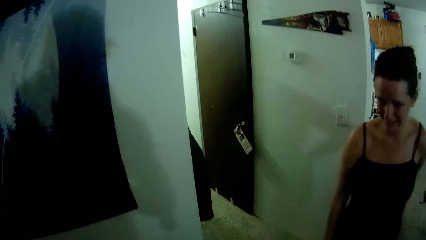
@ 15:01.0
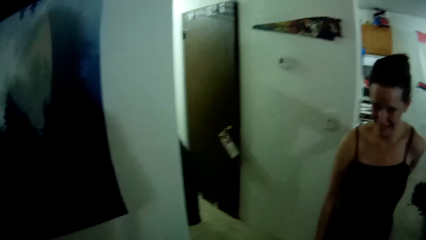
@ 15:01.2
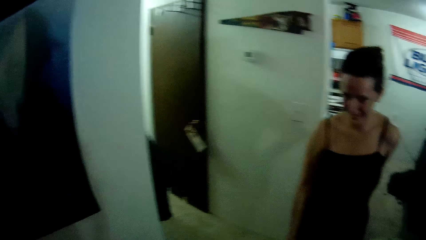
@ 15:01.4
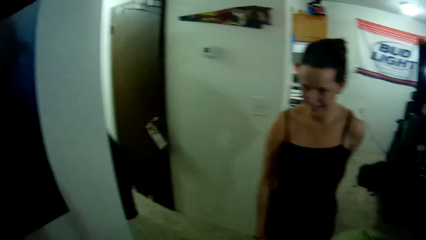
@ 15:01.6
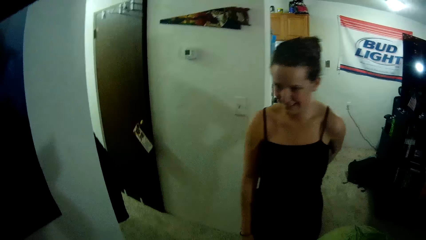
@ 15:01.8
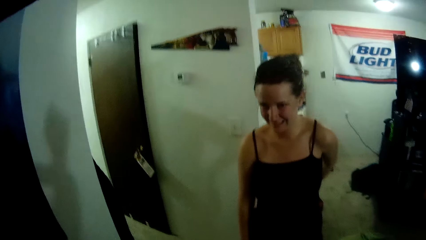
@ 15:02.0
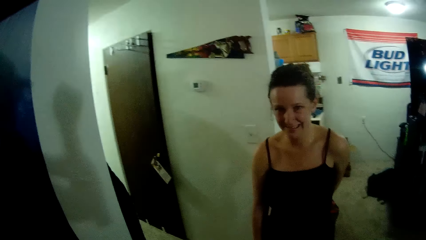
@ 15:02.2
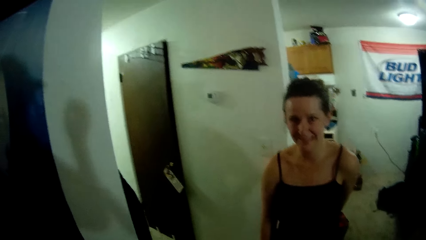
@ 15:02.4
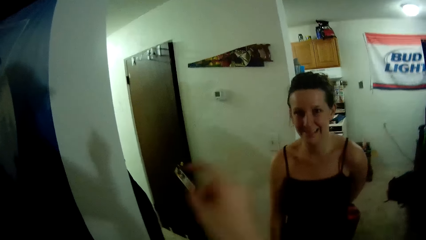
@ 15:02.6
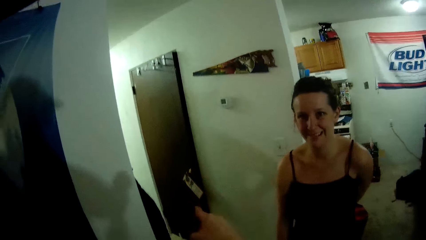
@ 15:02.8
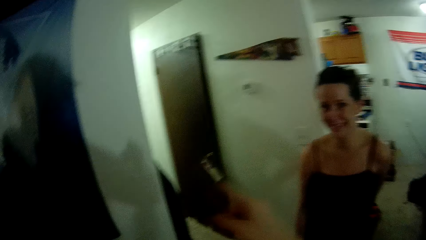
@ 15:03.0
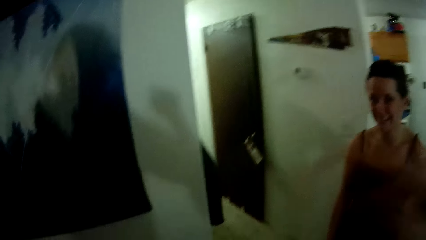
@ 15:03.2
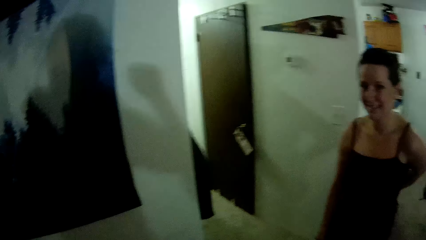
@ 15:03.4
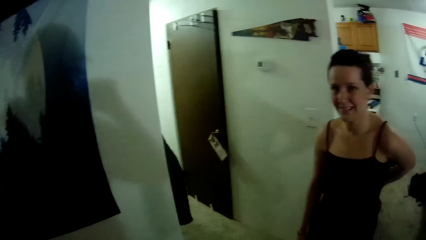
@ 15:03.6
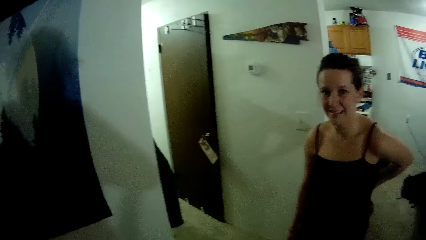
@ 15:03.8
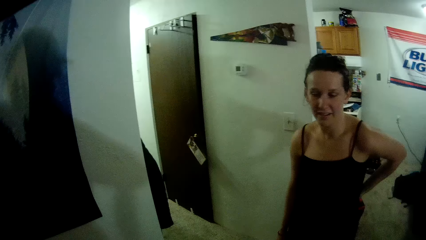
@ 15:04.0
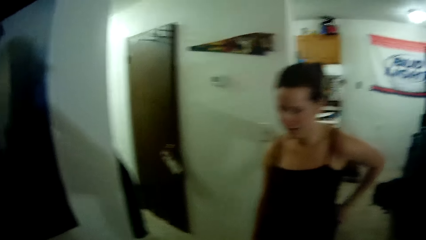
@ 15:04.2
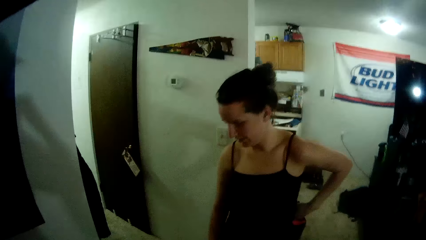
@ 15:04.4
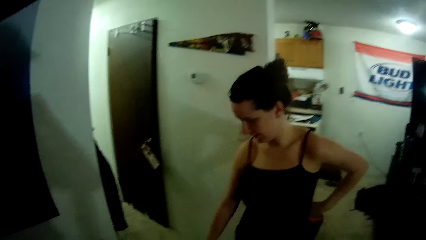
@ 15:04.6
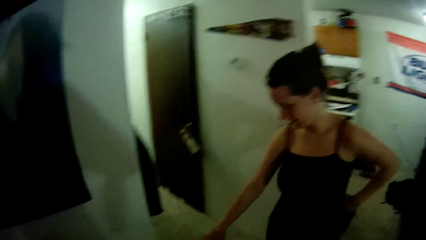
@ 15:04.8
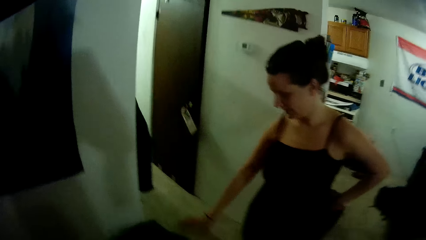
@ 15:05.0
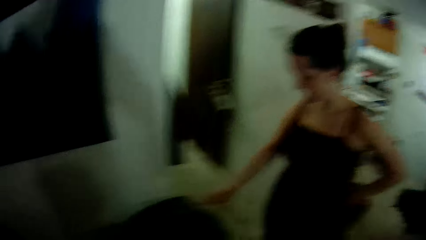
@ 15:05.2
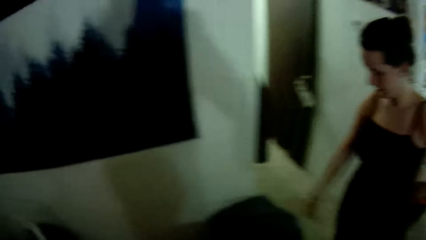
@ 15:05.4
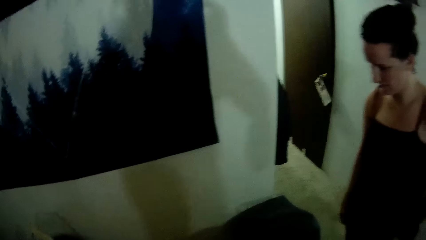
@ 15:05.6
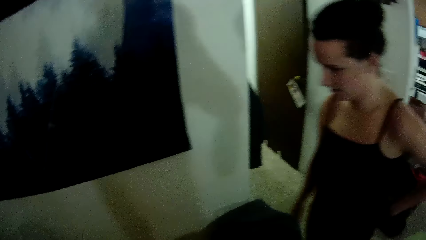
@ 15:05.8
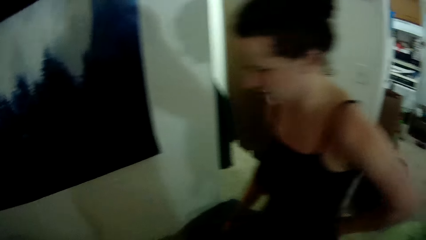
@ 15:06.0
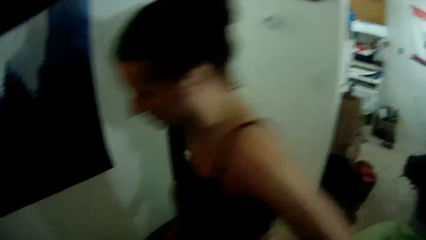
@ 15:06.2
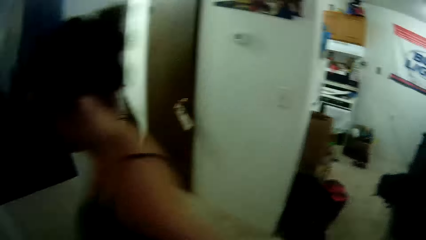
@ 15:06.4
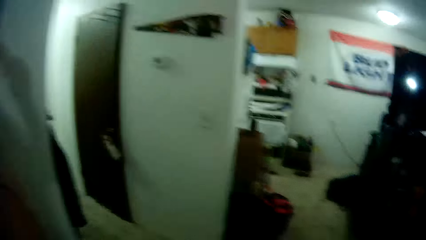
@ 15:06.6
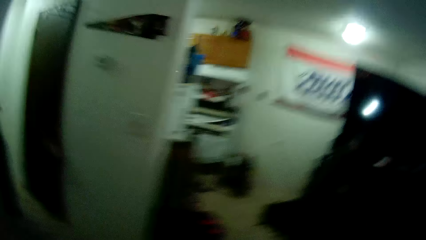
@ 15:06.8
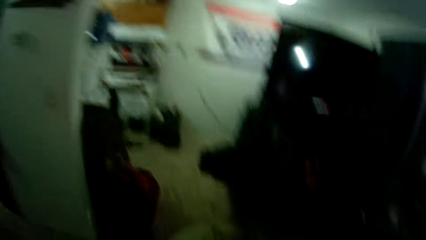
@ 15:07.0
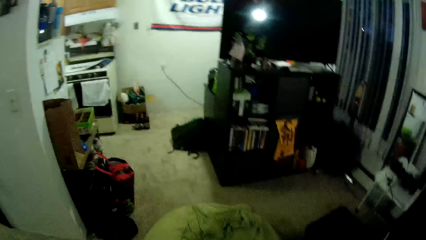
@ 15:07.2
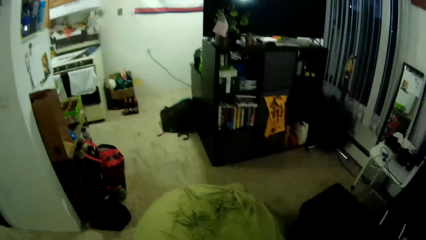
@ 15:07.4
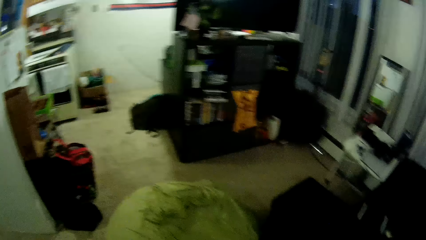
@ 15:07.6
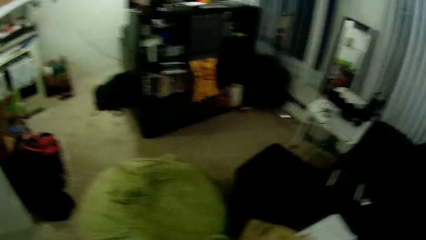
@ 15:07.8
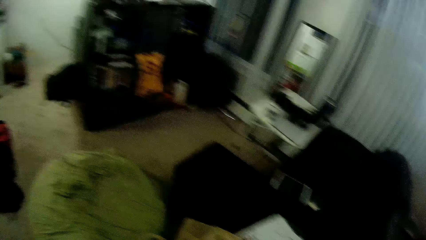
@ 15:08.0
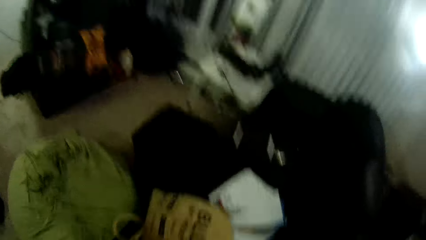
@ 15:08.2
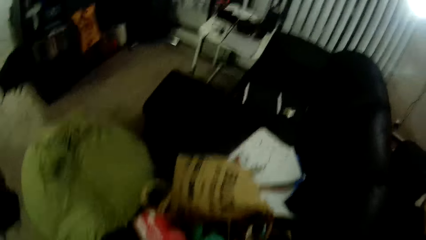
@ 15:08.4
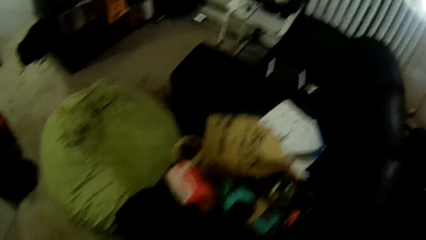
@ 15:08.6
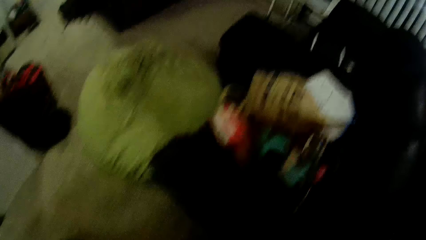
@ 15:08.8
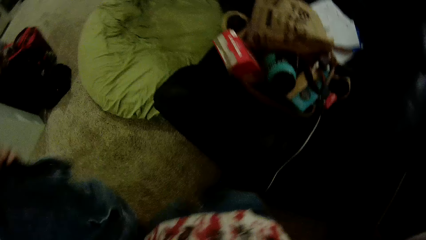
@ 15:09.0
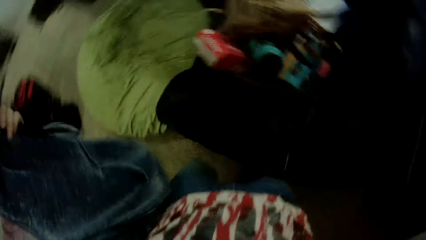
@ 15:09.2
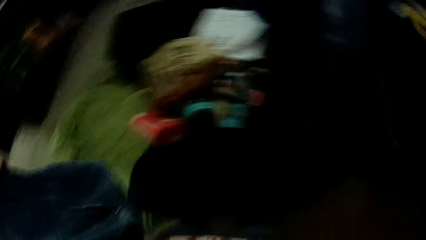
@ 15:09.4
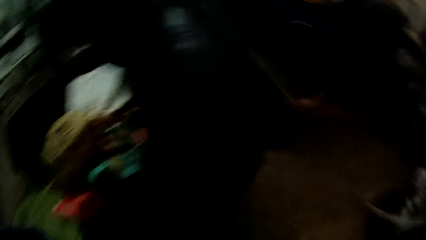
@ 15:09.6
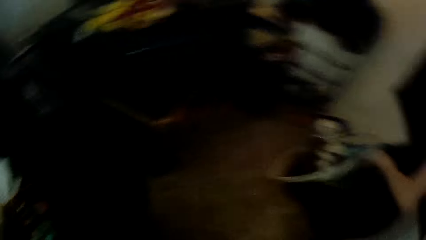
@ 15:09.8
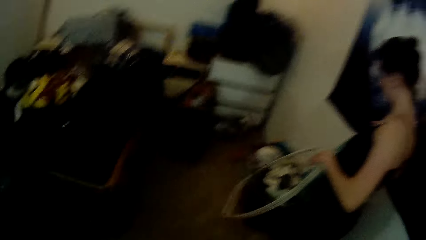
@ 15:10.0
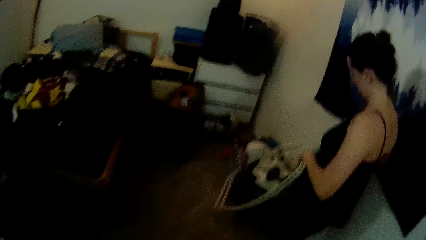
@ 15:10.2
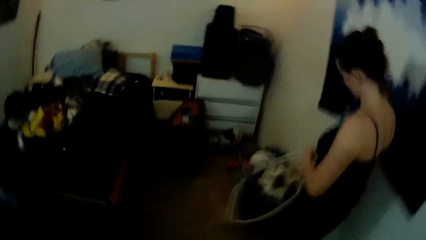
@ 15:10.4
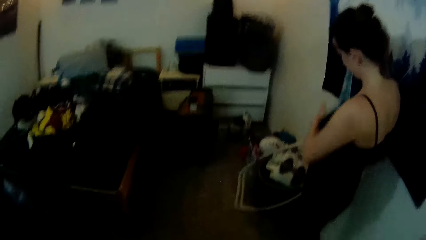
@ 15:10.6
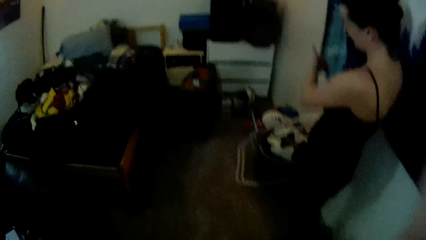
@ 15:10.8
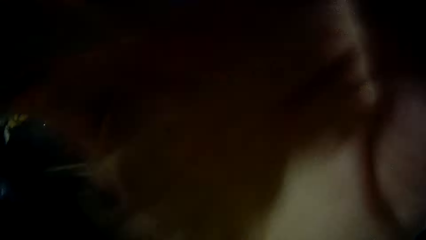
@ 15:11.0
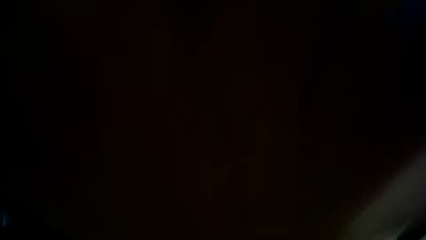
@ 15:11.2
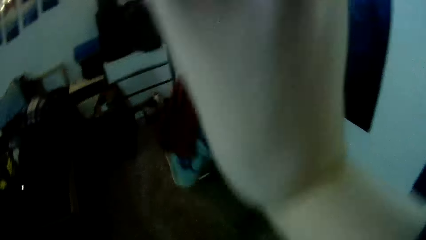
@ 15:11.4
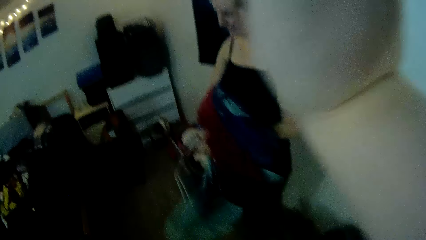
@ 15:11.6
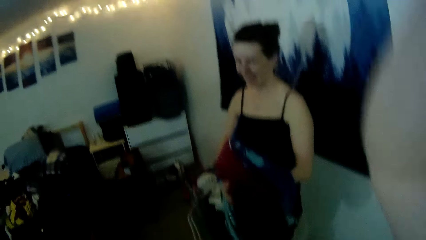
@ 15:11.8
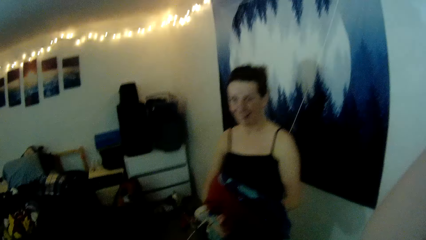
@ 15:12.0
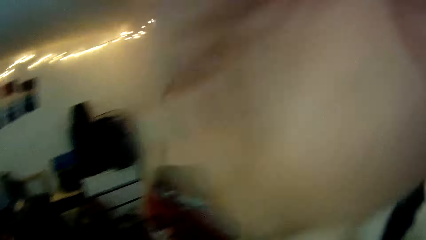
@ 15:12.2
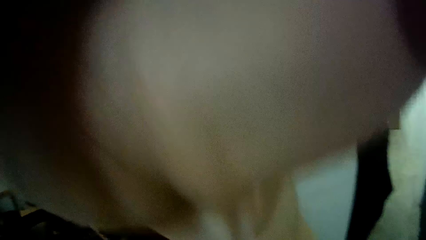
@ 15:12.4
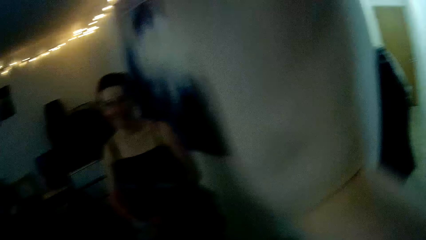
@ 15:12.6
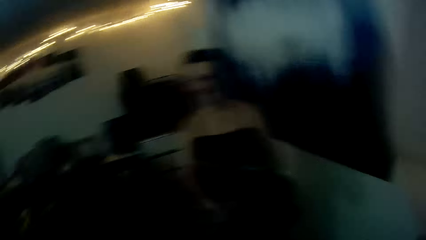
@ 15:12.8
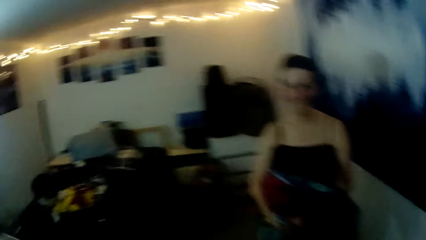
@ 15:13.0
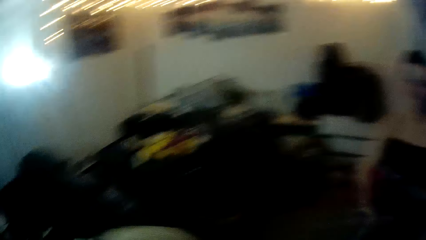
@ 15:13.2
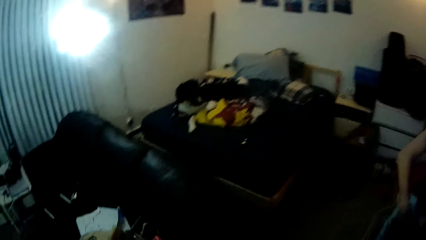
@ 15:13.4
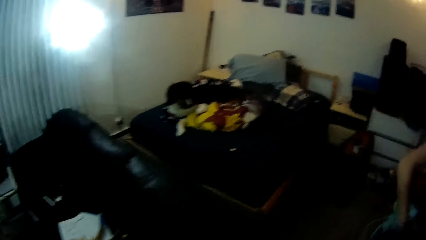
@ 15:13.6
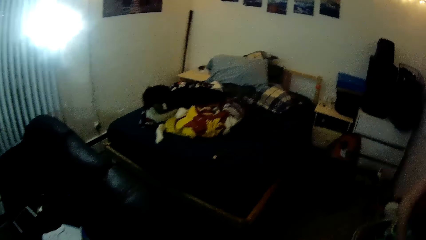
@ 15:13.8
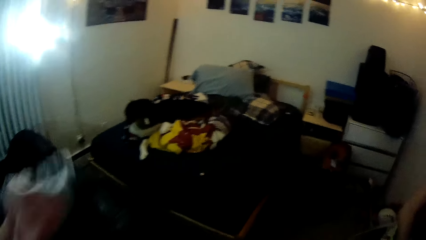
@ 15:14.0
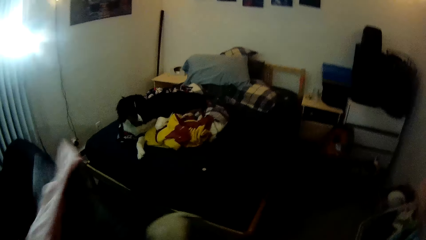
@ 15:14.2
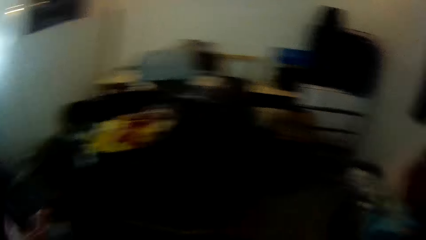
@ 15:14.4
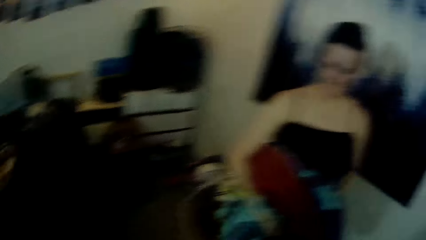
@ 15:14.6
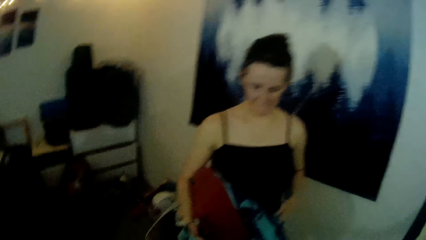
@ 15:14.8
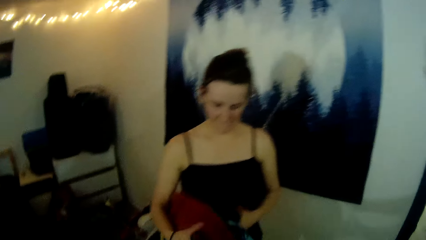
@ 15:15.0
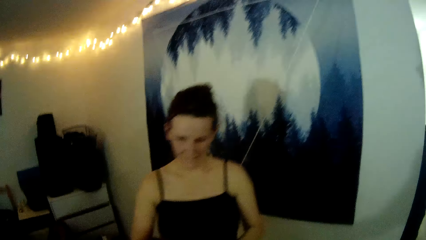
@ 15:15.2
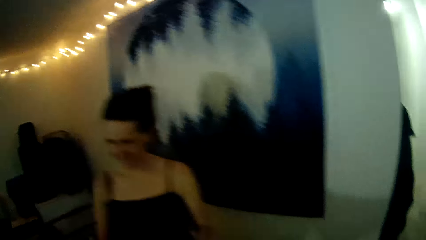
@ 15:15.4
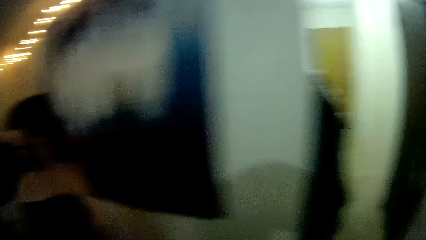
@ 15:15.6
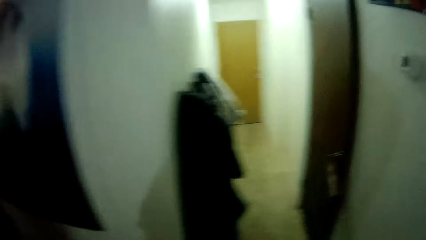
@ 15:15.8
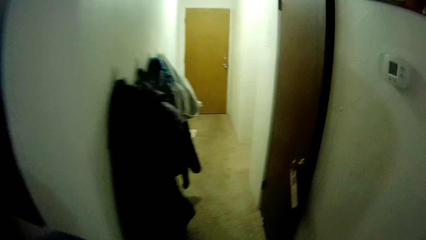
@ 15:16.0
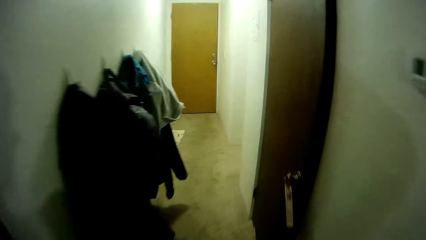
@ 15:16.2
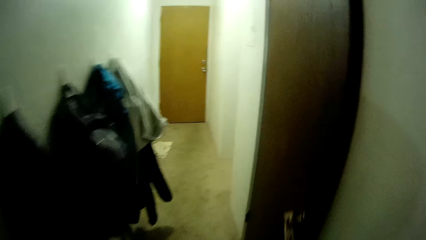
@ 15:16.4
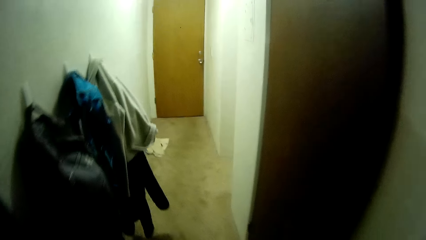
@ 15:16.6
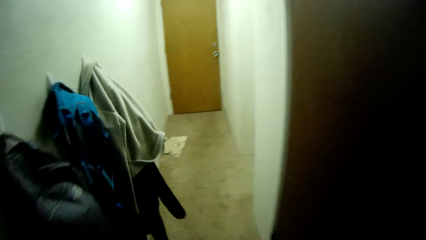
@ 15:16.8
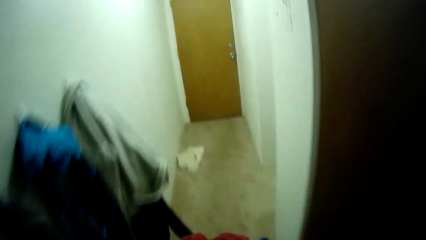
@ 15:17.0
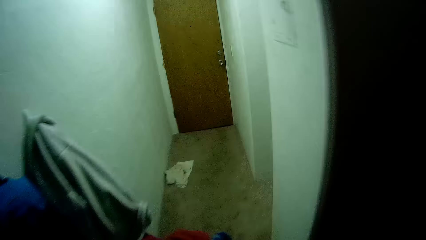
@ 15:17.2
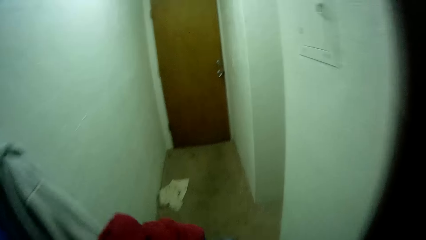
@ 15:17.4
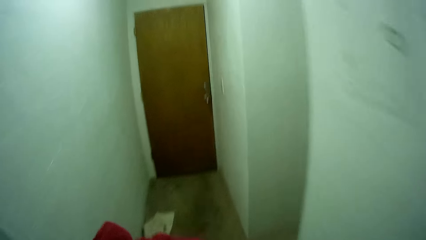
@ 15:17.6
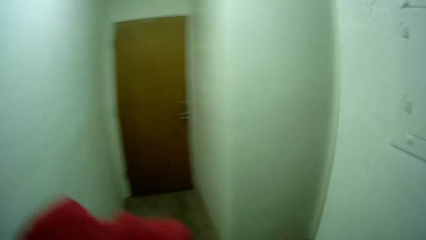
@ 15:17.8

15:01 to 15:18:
The camera wearer uses gestures. The woman talks with the camera wearer. The woman walks around the room. The camera wearer turns around. He holds two pieces of cloth in both hands. The woman picks up pieces of clothes from a bag with both hands. The camera wearer adjusts a camera on his head with his right hand. He drops the two pieces of cloth on a couch with his left hand. He throws the cloth to the couch. He walks around the room.
